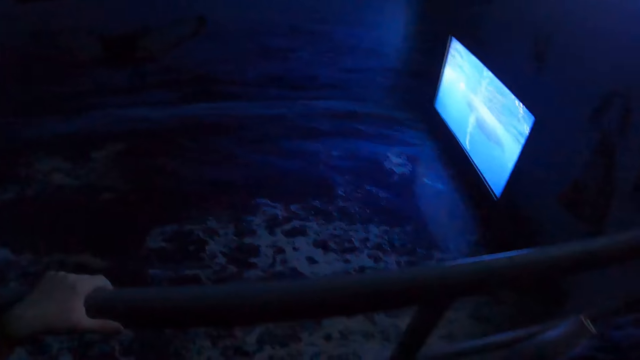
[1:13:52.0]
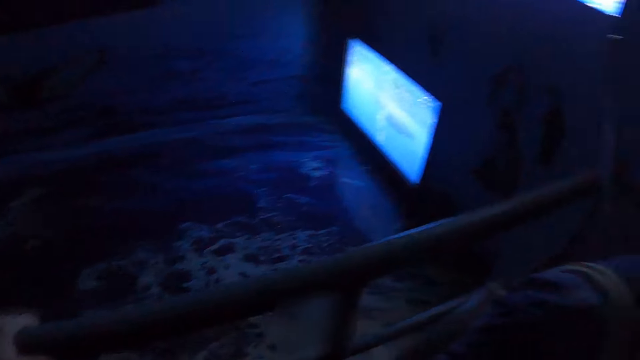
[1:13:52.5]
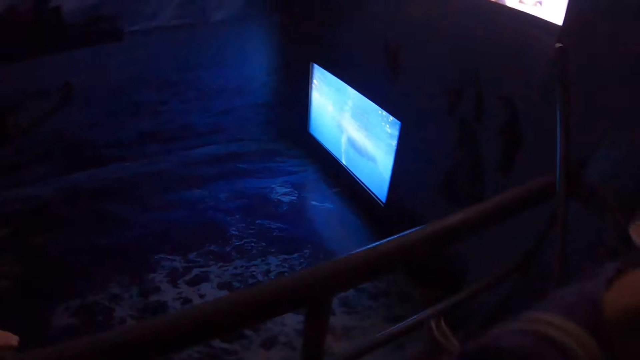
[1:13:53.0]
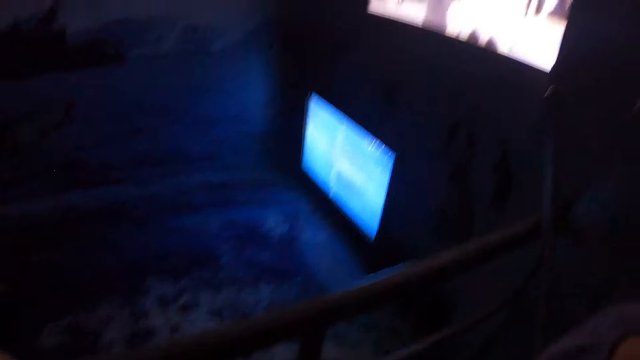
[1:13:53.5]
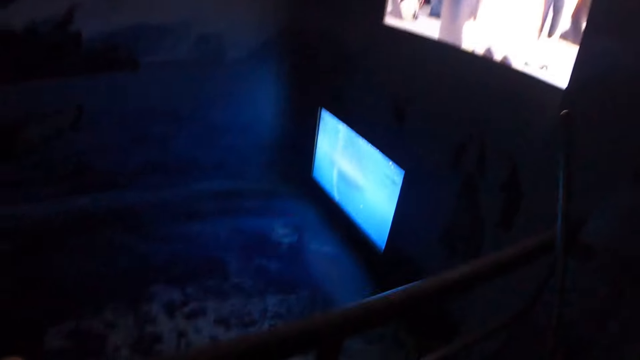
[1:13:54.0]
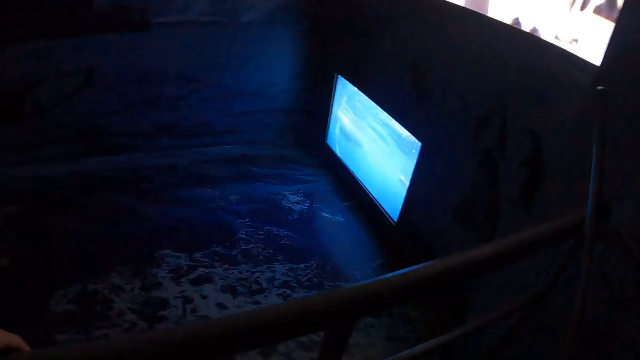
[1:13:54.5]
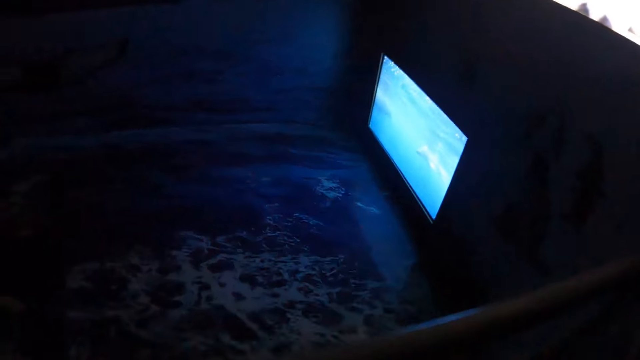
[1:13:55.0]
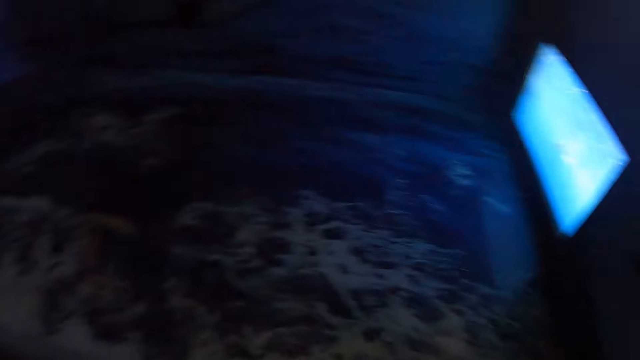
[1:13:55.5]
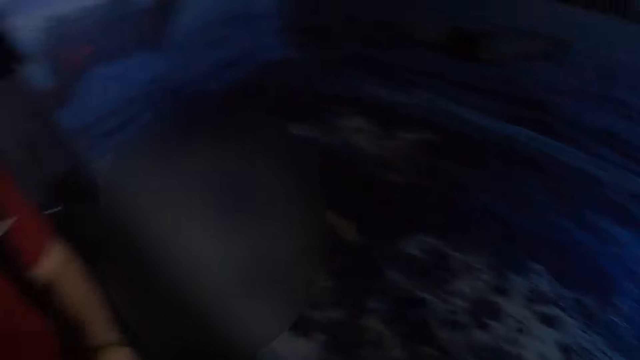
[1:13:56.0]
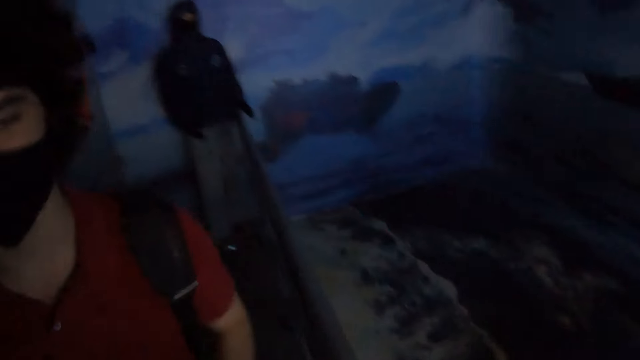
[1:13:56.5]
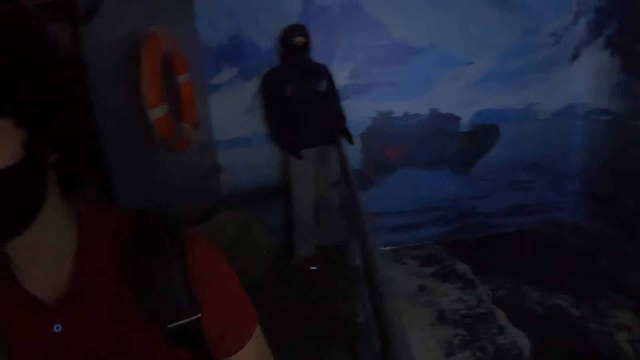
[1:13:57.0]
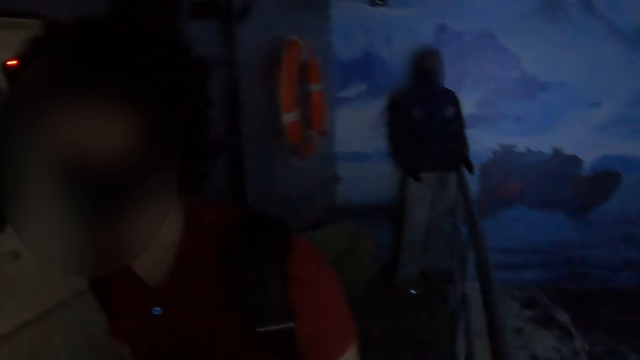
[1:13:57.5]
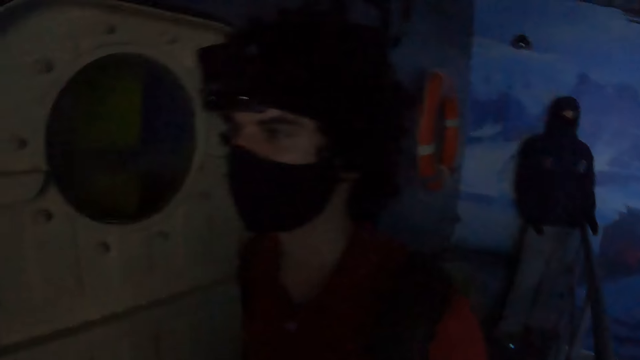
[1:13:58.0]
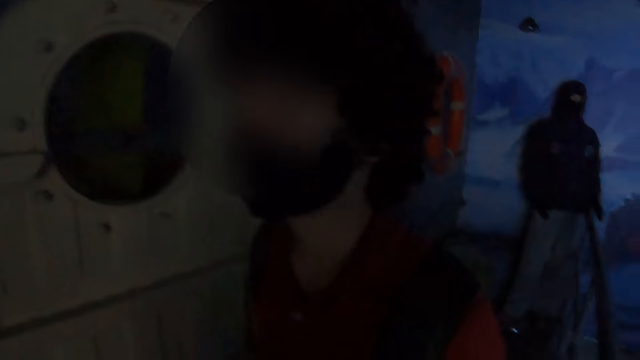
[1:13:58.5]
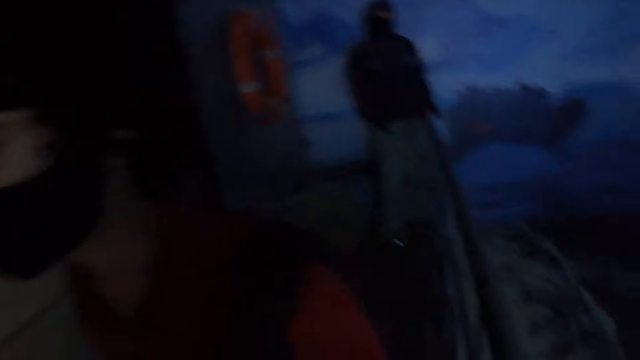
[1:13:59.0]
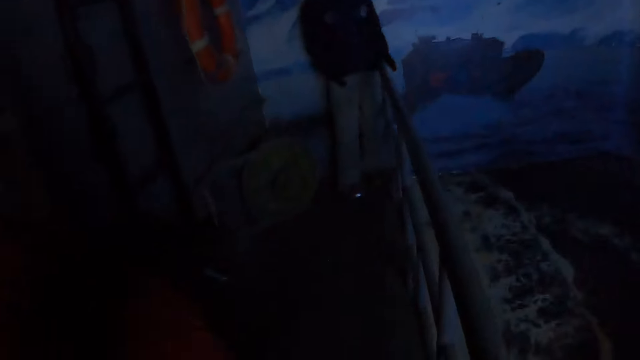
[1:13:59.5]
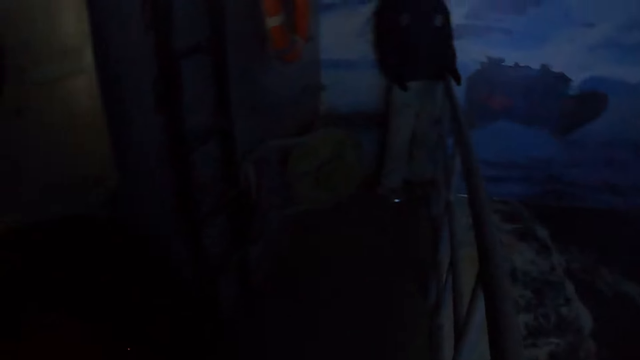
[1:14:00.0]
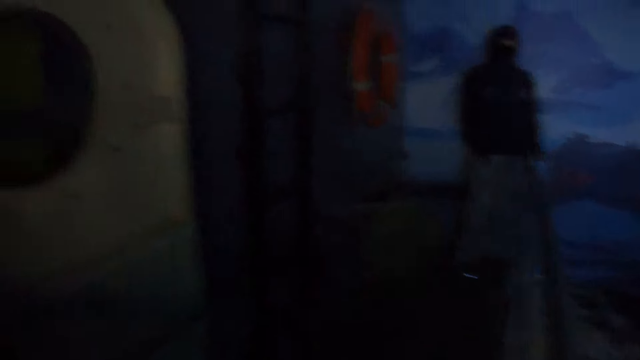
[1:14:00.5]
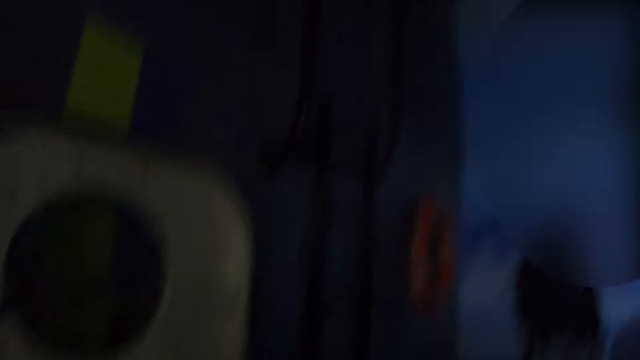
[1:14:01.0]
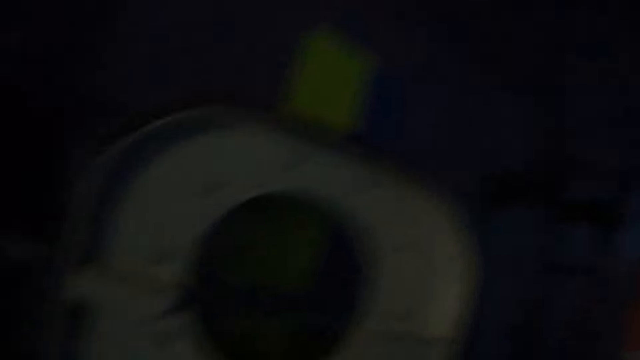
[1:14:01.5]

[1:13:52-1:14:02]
The camera wearer interacts with a man.

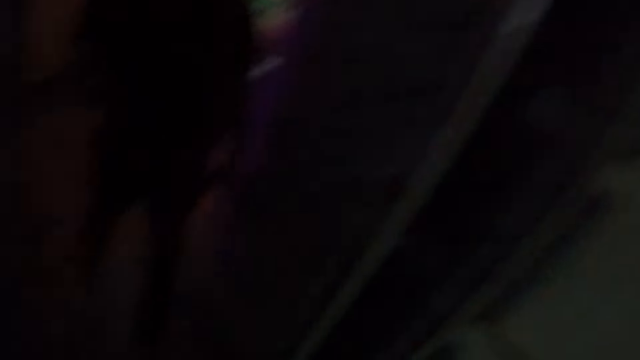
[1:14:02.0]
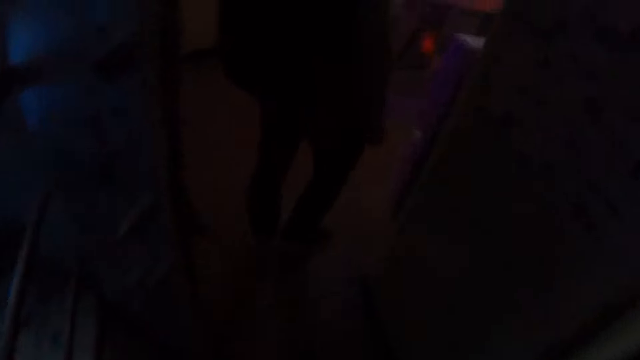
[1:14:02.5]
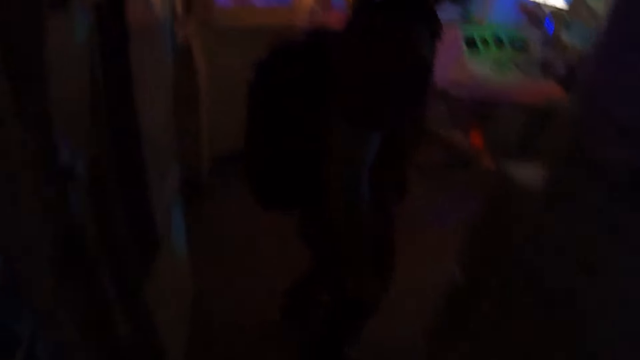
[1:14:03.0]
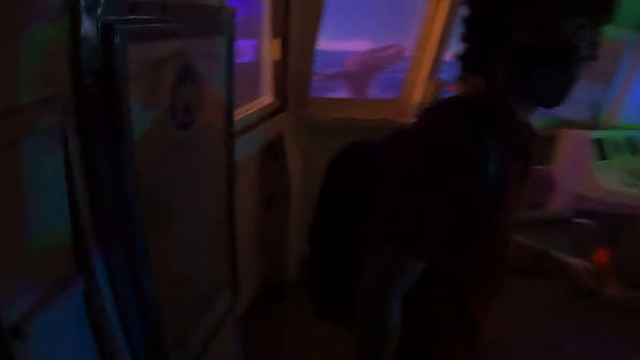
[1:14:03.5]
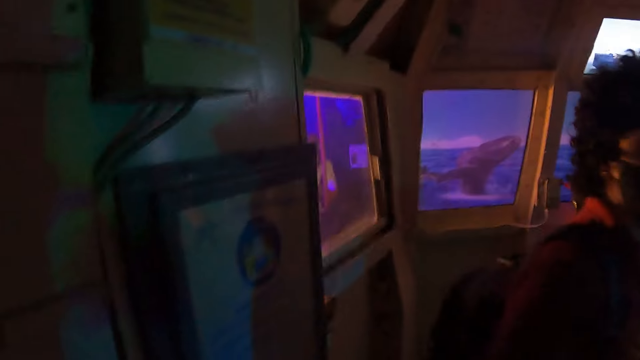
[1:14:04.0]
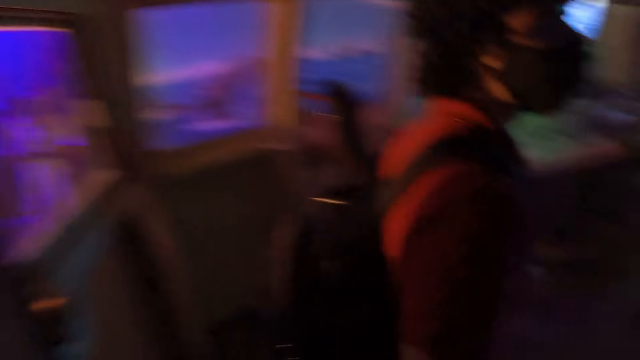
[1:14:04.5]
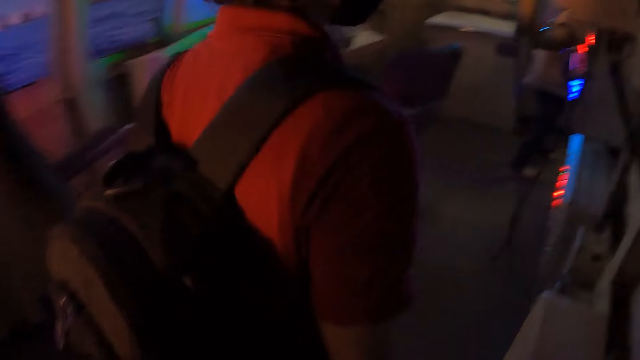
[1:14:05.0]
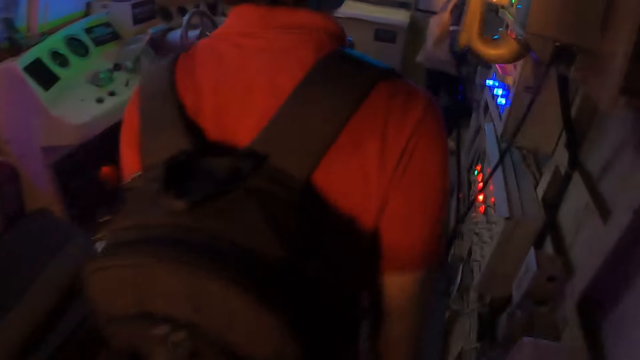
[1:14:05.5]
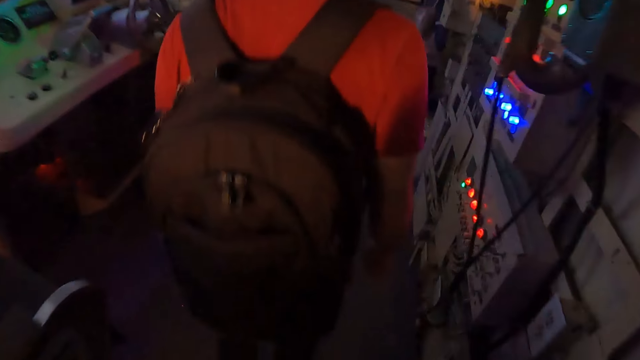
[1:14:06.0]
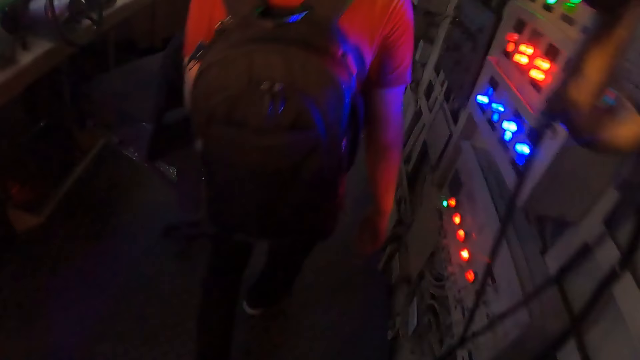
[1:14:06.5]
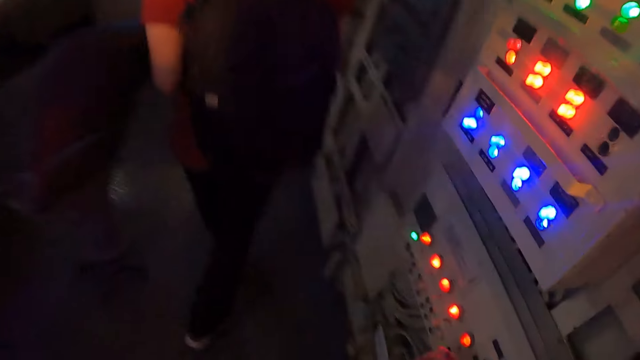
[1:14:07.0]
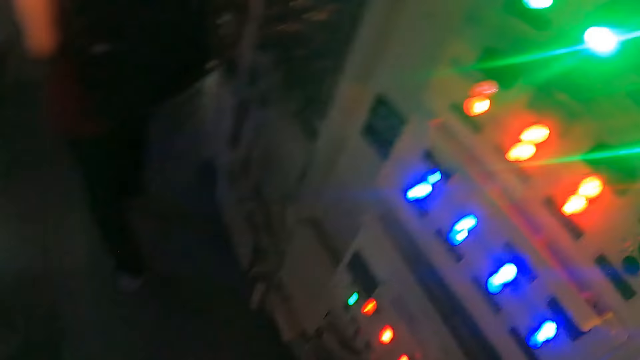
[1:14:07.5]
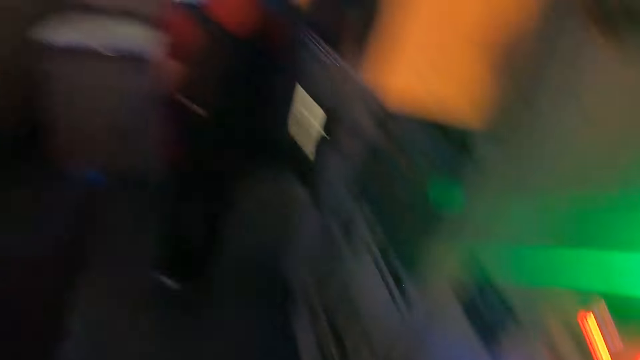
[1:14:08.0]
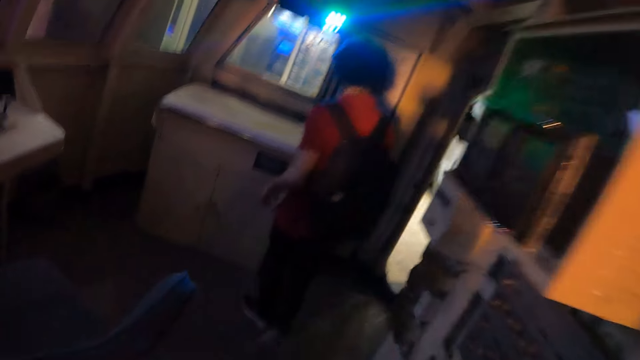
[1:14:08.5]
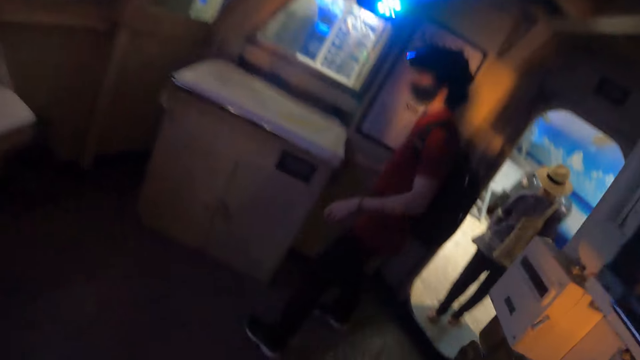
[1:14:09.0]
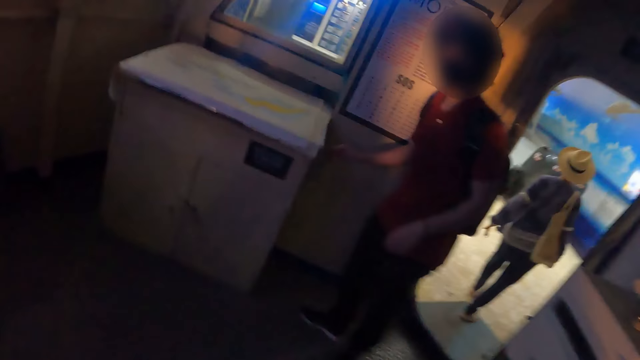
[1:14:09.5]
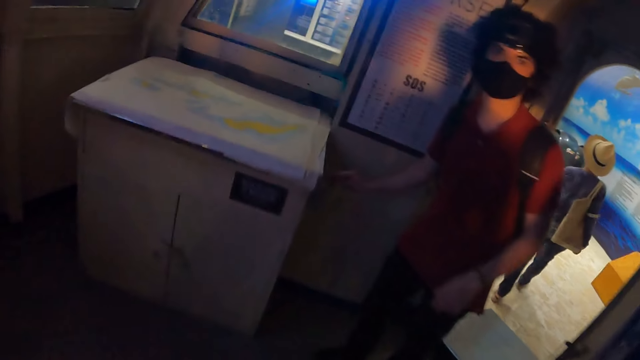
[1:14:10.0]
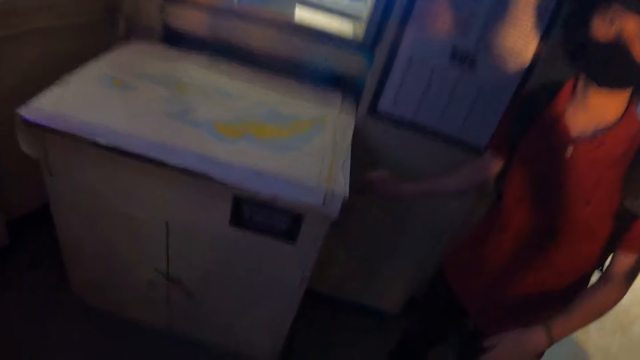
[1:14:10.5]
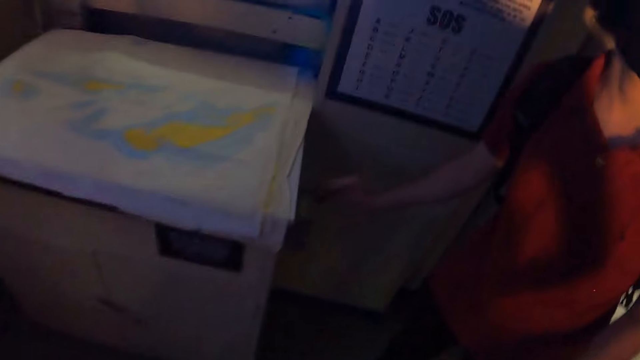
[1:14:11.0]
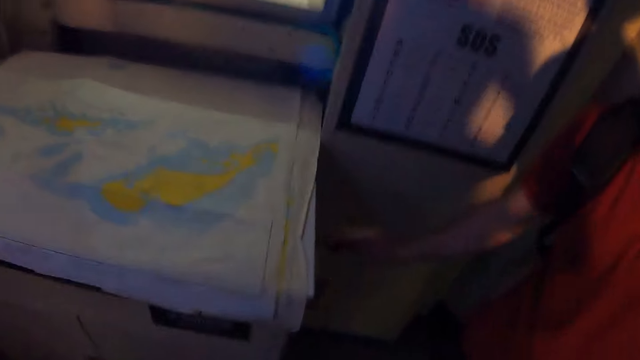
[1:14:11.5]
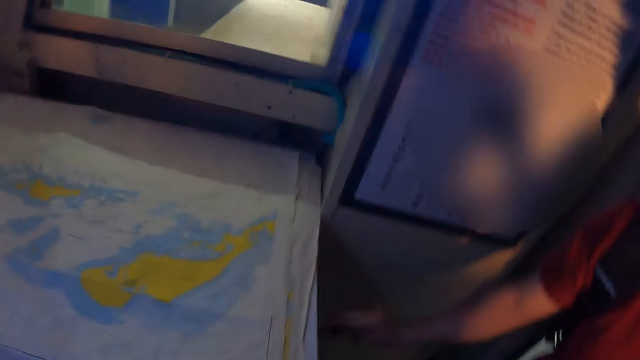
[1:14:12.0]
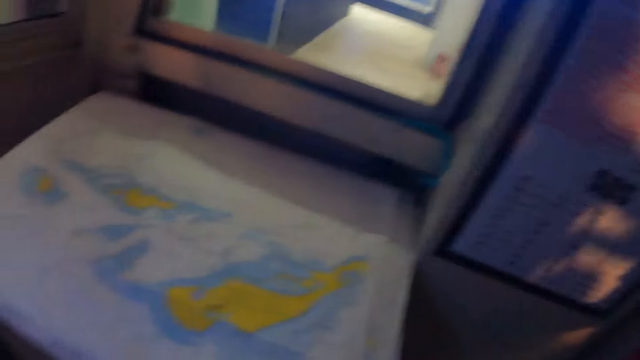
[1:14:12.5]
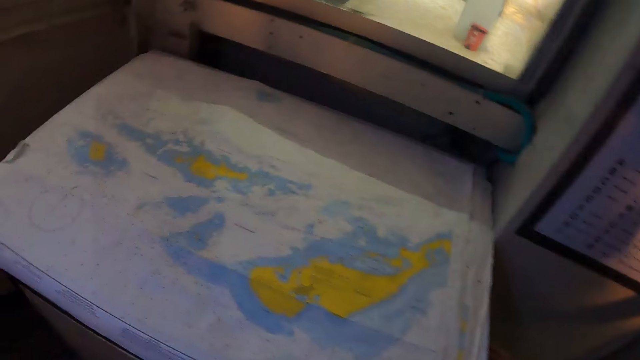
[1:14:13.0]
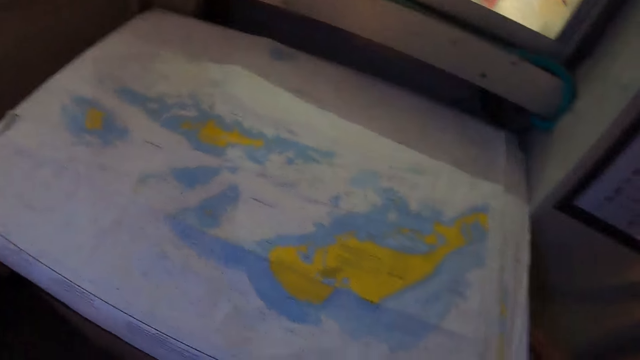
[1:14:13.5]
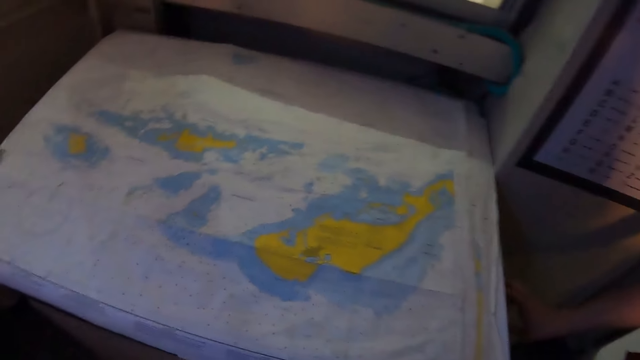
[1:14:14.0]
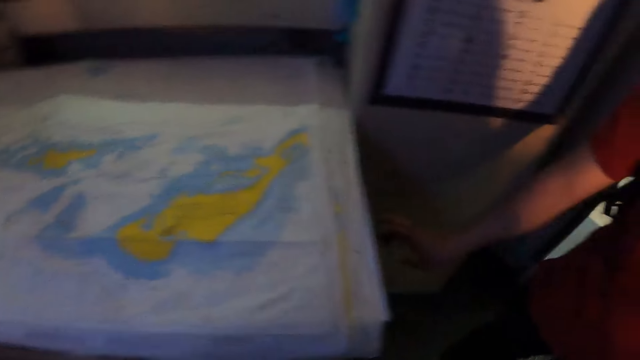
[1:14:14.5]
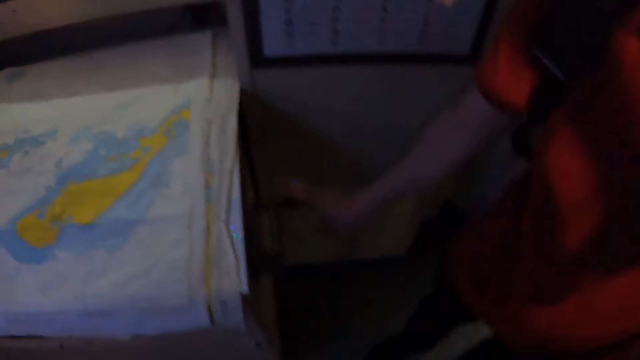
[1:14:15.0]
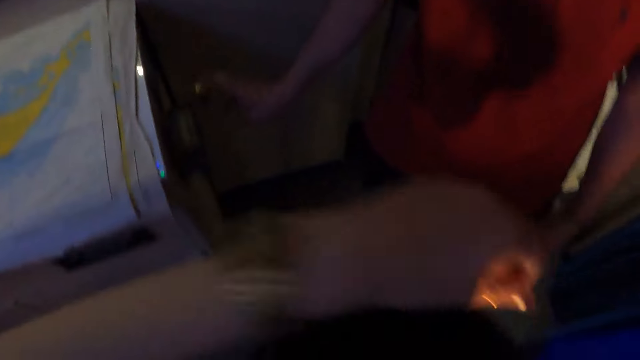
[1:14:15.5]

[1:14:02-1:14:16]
The camera wearer walks in the ship. They interact with a man. They stare at the map.
